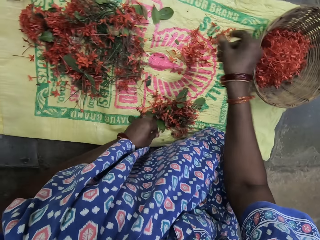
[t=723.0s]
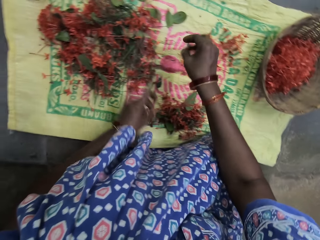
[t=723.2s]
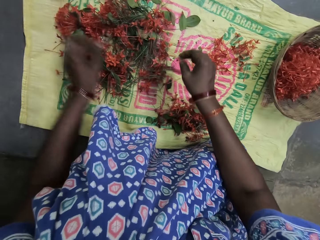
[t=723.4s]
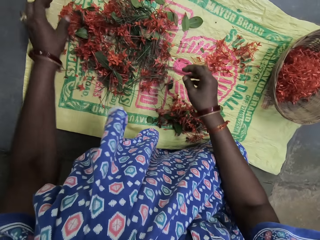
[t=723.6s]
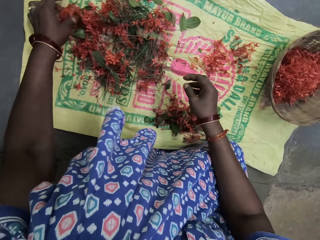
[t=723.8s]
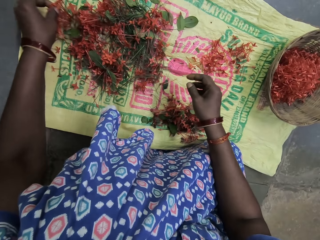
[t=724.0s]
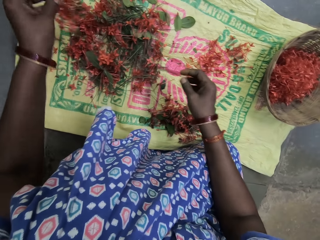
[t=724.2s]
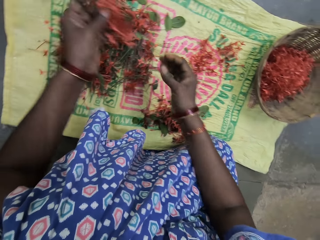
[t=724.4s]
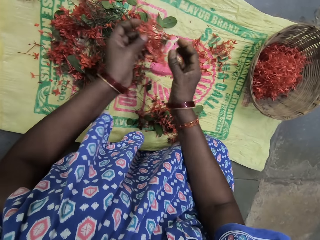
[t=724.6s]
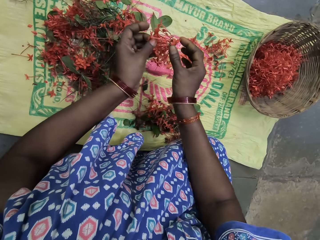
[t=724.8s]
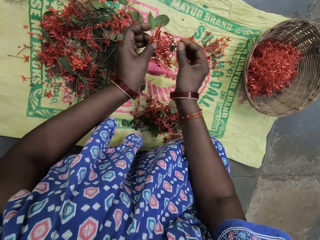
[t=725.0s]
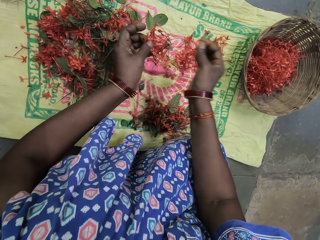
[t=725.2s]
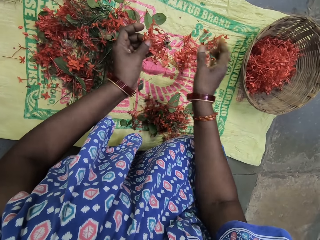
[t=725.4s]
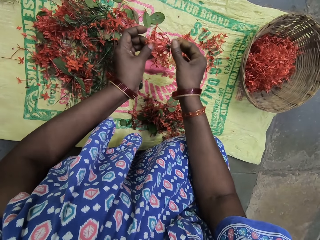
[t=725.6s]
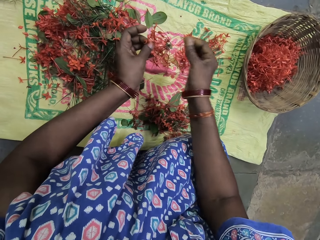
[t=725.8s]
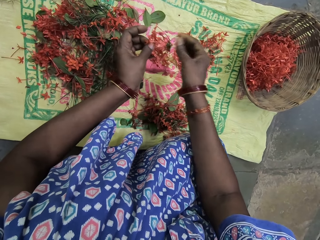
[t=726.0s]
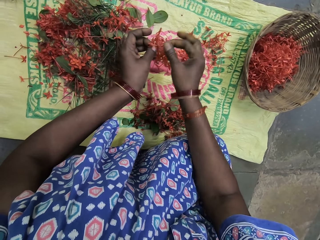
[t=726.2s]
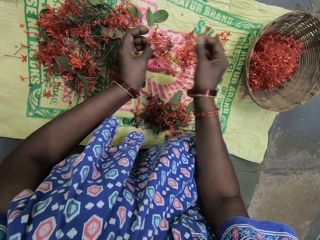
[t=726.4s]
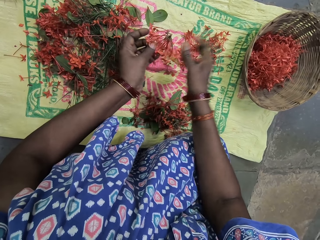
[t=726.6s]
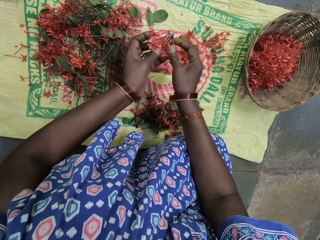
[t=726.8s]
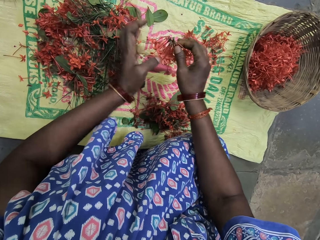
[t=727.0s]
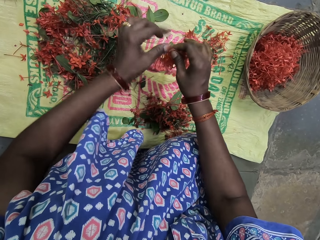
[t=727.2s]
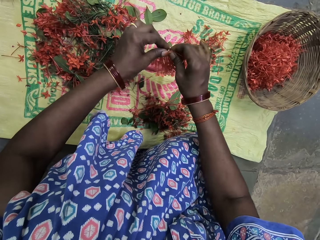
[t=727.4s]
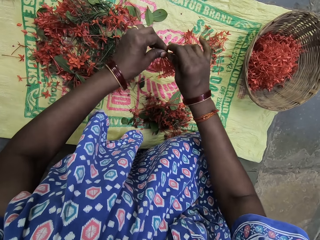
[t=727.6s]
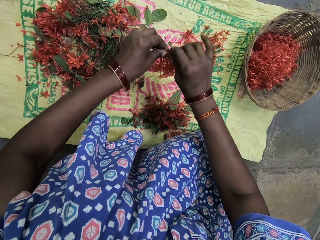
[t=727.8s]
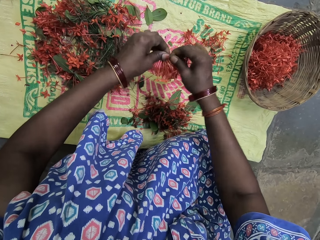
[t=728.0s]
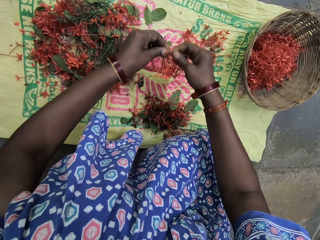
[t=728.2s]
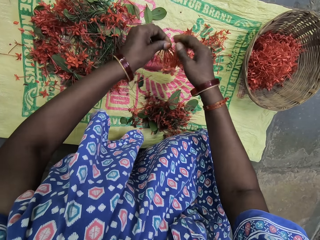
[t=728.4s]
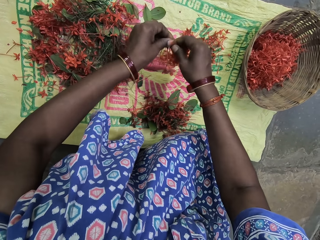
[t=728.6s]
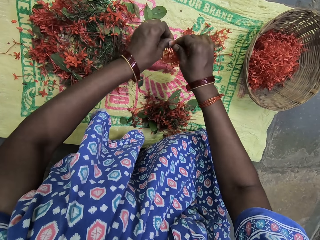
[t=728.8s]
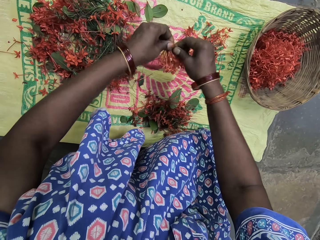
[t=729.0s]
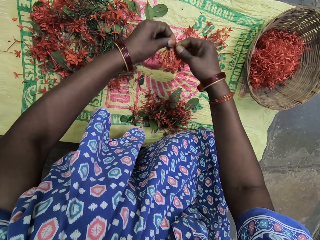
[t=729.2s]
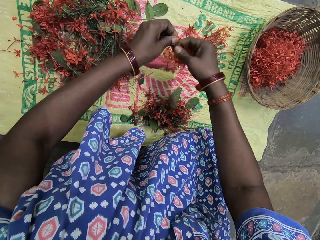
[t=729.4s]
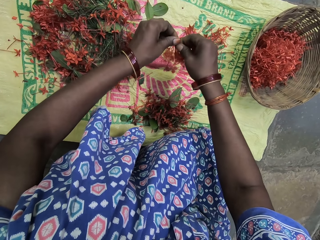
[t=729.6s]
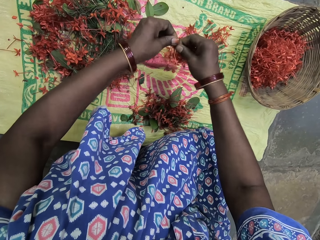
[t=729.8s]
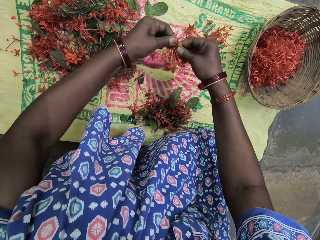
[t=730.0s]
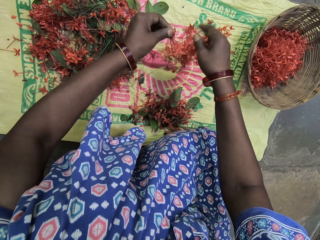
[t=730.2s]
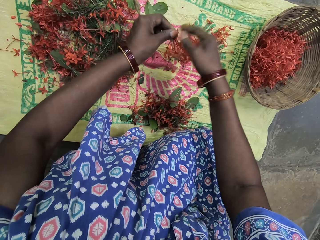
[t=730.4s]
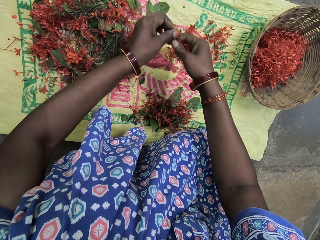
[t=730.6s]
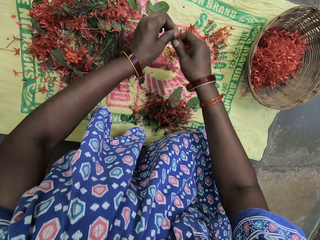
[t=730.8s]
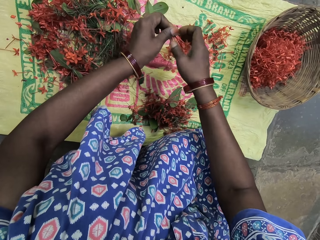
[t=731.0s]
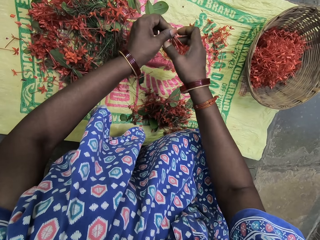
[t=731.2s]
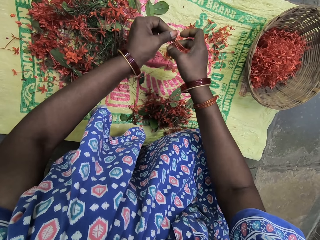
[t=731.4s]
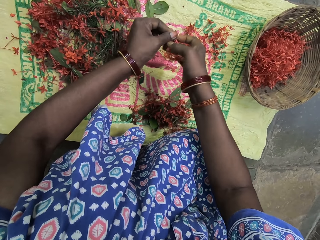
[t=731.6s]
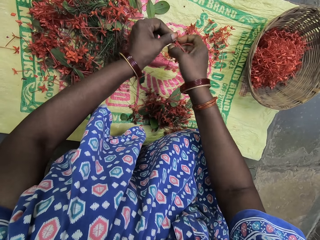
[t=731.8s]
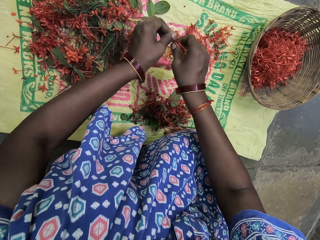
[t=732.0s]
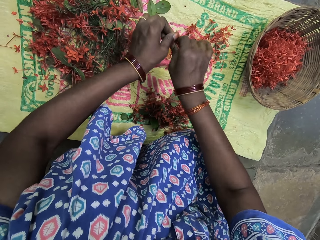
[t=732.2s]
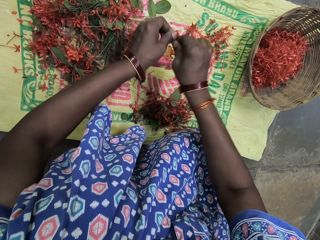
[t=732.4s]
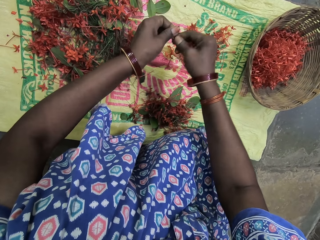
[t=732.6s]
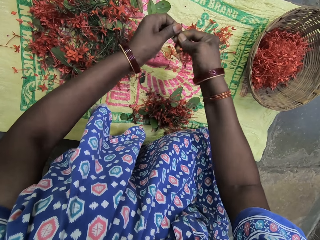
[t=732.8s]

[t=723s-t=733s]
The camera wearer drops the filaments of a flower on the sack. She puts the flower stalks on the sack. She picks up the filaments of a flower from the sack. She removes the filaments of flowers from the filaments of a flower in her hands. She cuts the stalks from the filaments of a flower with her hands. She drops the filaments of a flower on the sack. She cuts the stalks from the filaments of a flower with her hands.

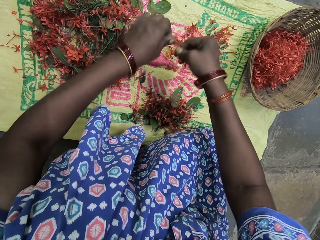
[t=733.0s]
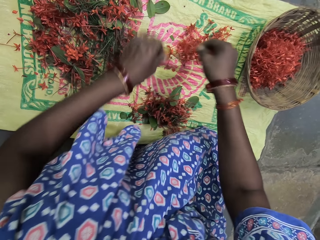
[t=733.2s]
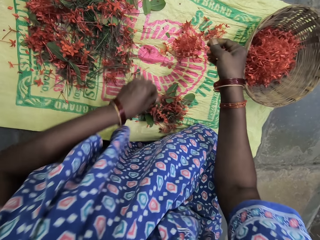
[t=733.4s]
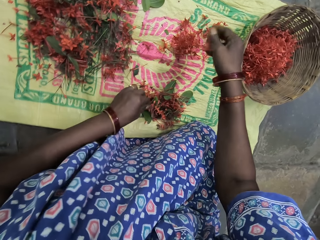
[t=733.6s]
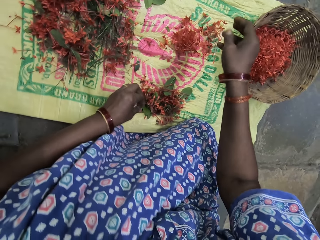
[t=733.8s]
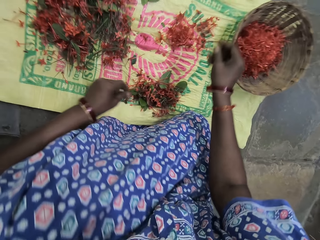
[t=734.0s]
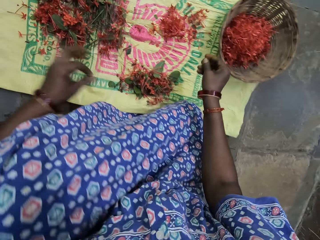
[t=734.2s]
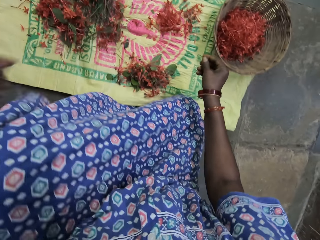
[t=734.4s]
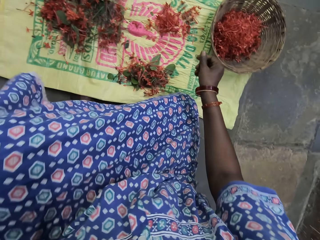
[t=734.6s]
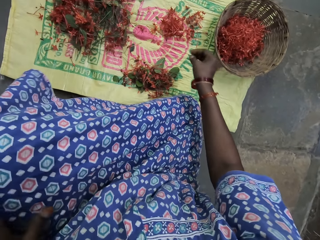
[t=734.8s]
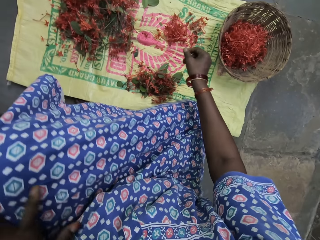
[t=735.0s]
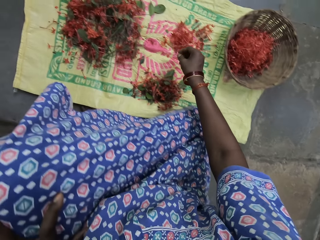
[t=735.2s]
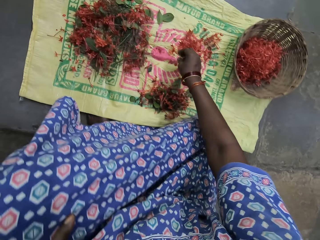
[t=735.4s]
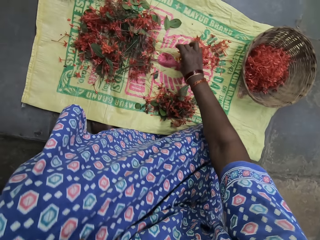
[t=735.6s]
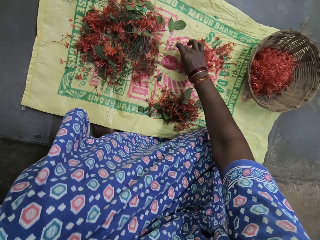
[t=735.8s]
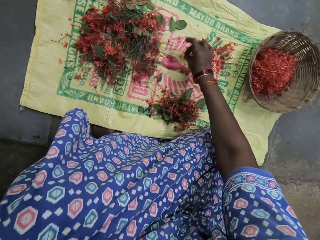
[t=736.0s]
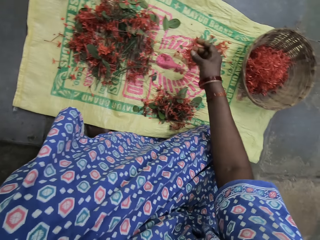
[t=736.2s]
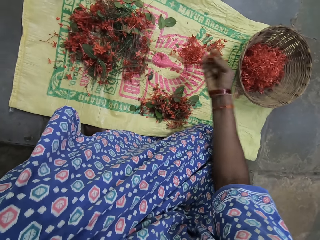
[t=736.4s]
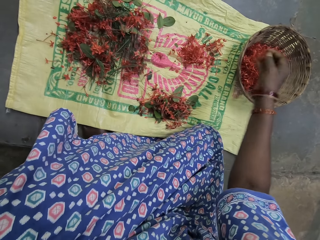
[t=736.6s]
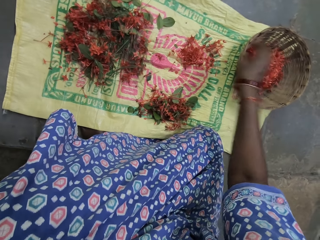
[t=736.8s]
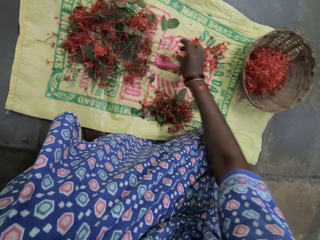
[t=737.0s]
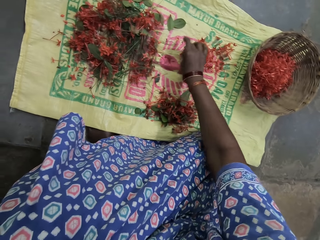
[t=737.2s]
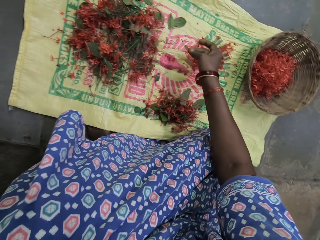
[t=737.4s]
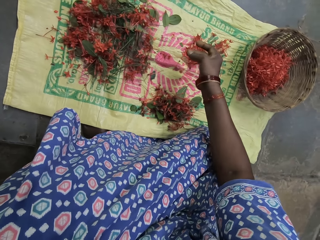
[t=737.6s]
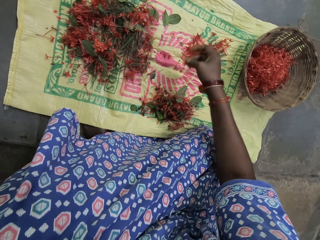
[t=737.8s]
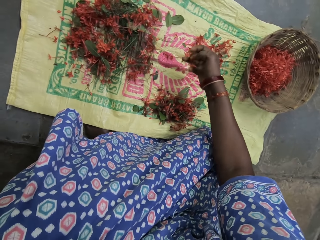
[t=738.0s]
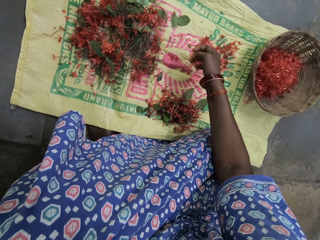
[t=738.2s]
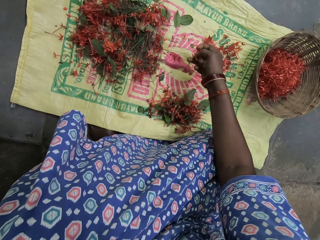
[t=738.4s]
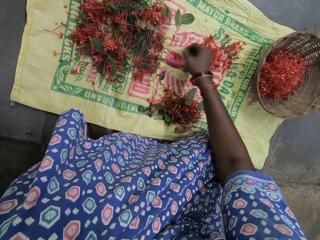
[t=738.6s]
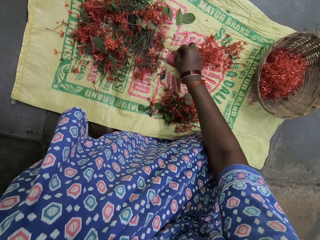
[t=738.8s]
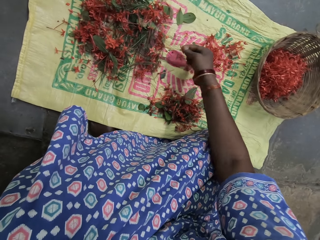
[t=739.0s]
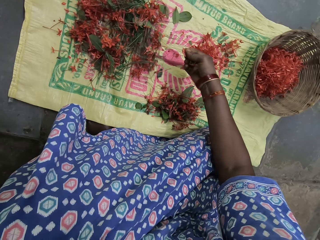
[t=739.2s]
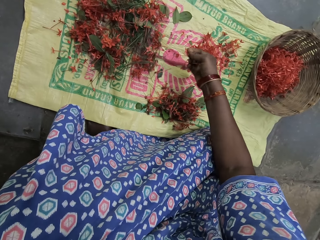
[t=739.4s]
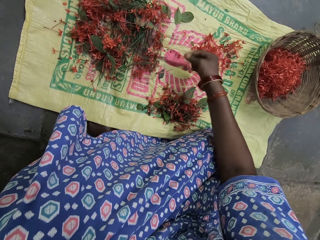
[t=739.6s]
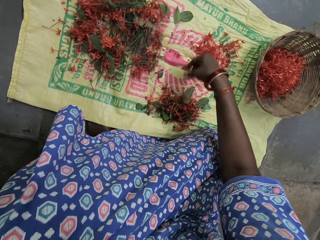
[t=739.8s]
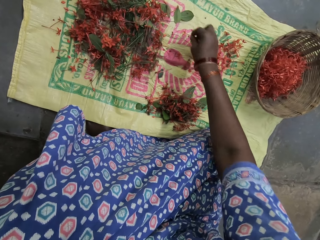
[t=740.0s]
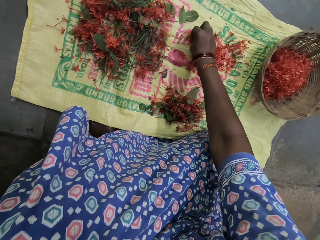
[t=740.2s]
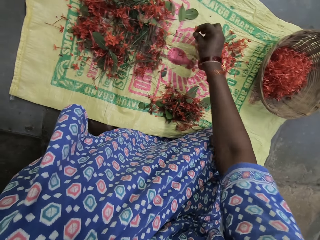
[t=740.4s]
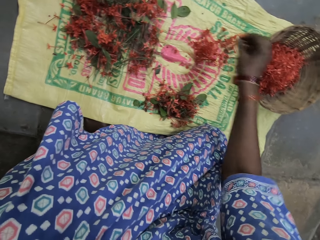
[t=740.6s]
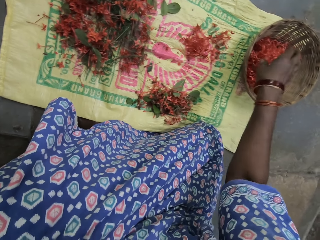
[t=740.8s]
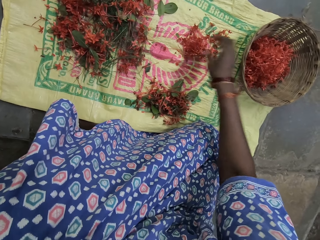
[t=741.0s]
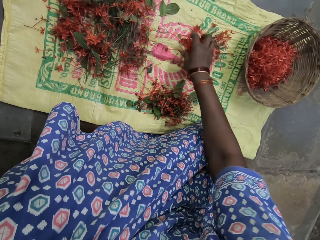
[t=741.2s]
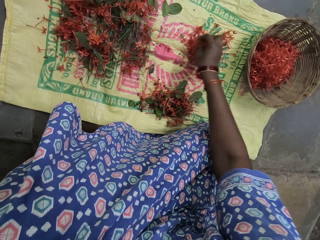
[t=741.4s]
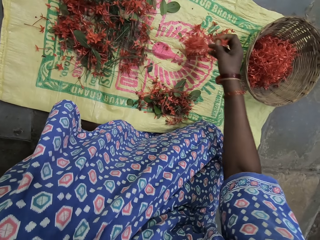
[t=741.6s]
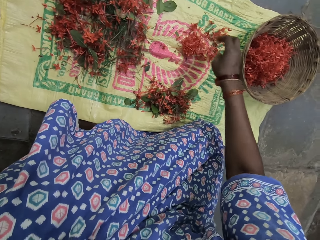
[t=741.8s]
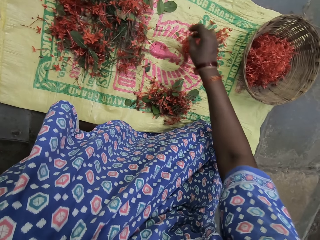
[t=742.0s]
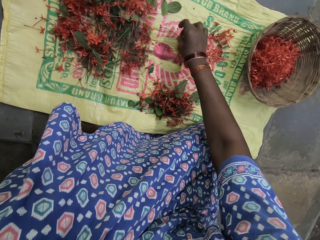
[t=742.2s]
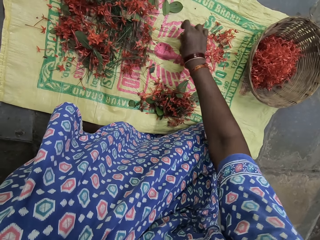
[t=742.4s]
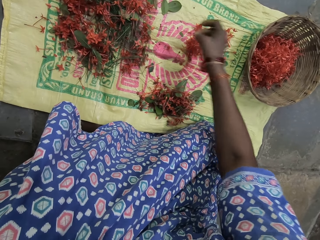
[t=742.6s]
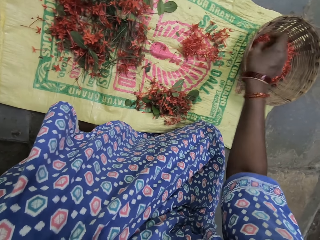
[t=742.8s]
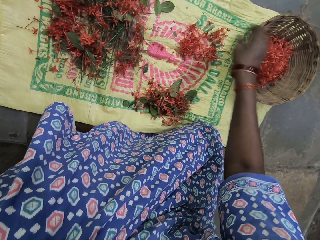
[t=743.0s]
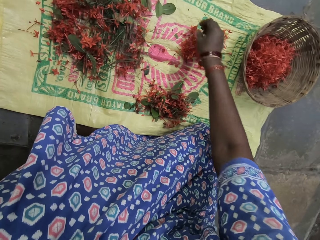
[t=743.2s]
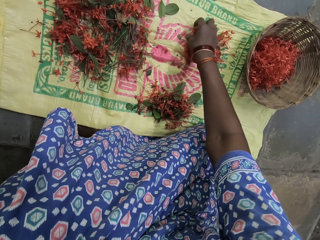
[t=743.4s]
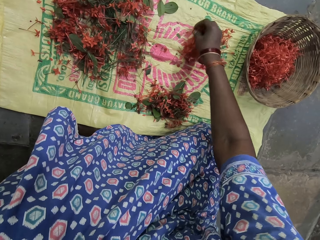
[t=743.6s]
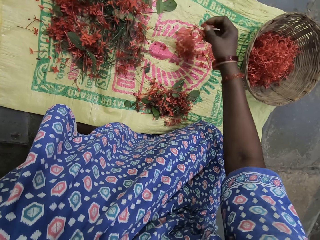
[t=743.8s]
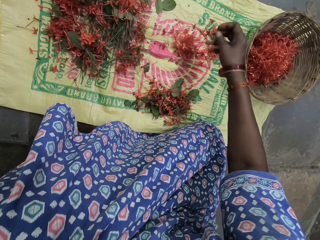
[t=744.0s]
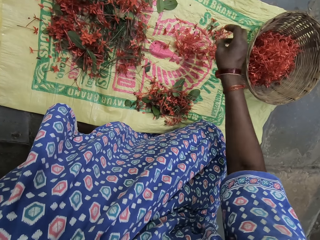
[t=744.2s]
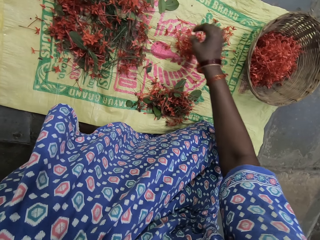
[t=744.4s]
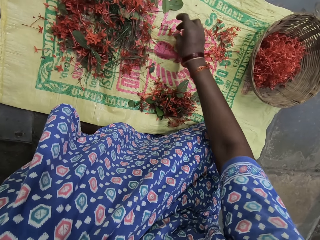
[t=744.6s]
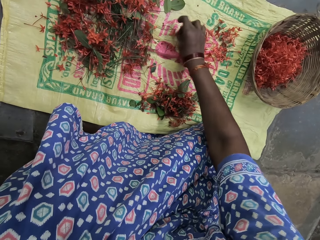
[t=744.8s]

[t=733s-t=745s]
The camera wearer puts the flower stalks on the sack. They drop the filaments of a flower on the sack. They pick up the filament of a flower from the sack and put the filament of a flower inside the basket. They pick up the filaments of a flower from the sack. They drop the filament of a flower on the sack. They pick up the filament of a flower from the sack and put the filaments of a flower inside the basket. They move the filaments of a flower on the sack. They pick up the filament of a flower from the sack and put the filament of a flower inside the basket. They move the filaments of a flower on the sack.
